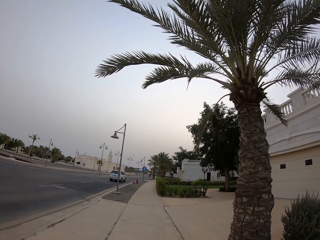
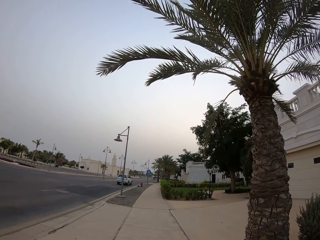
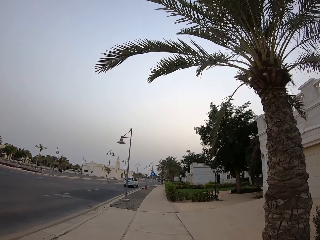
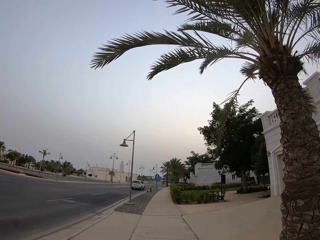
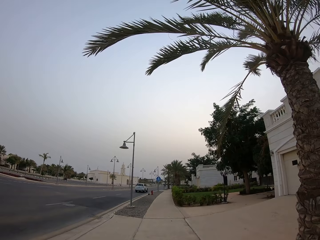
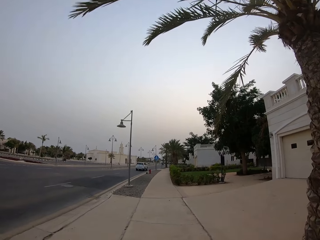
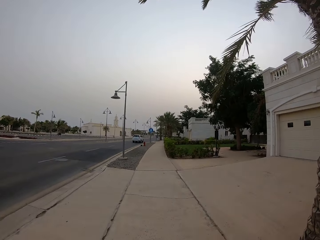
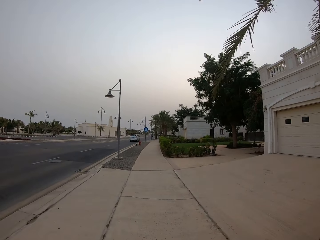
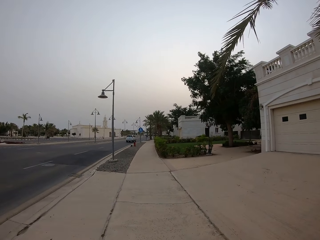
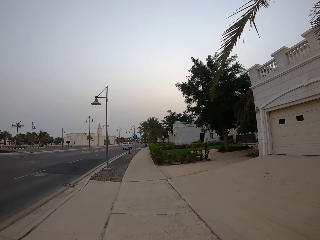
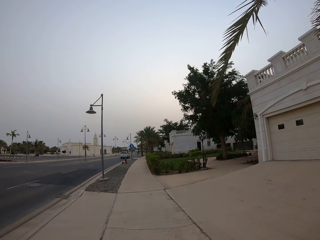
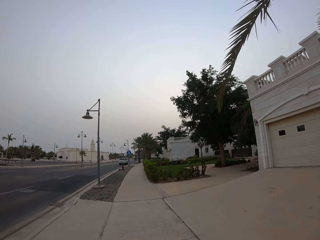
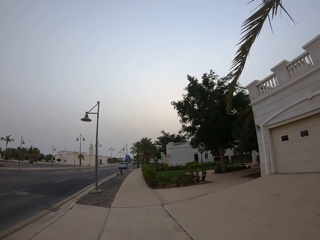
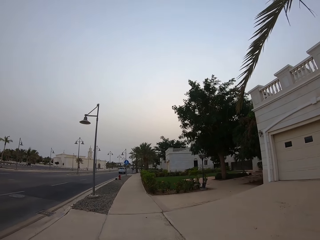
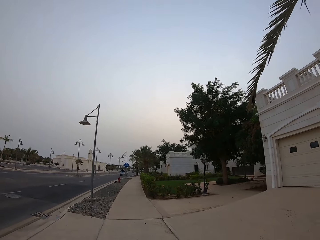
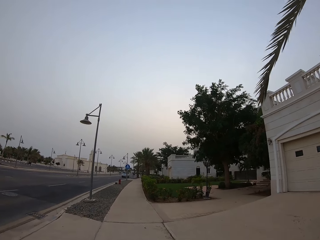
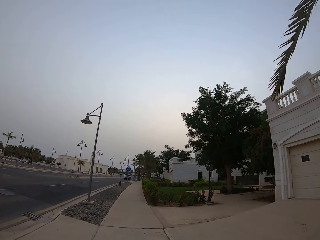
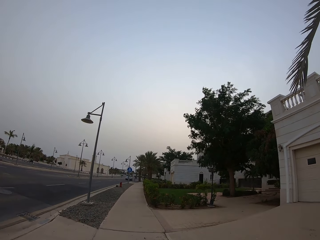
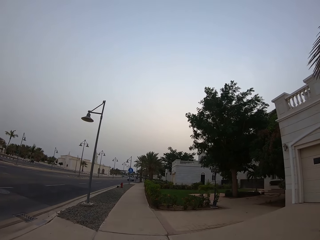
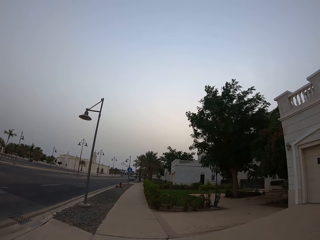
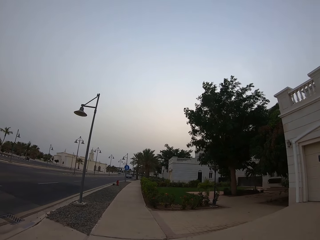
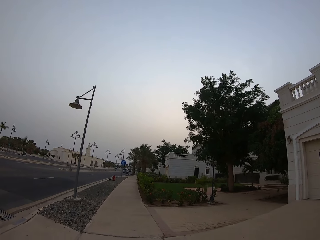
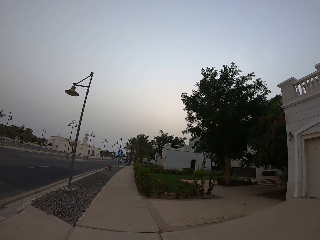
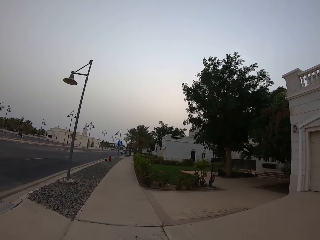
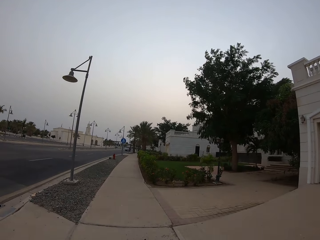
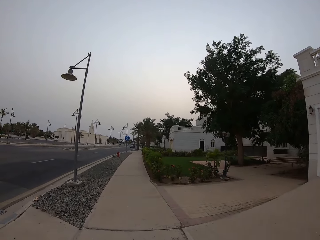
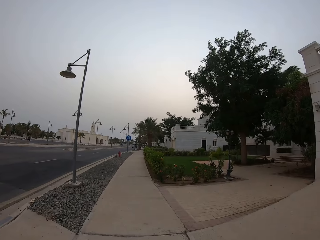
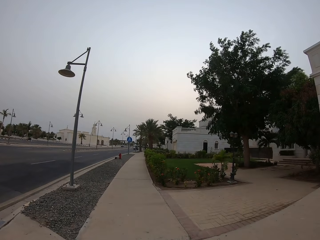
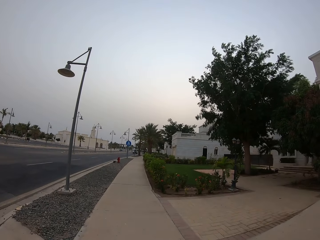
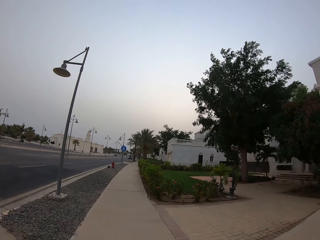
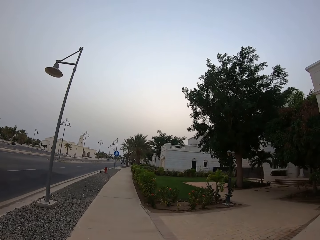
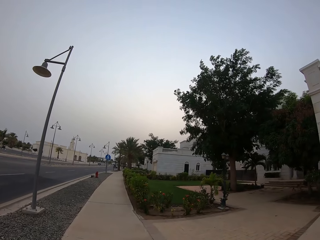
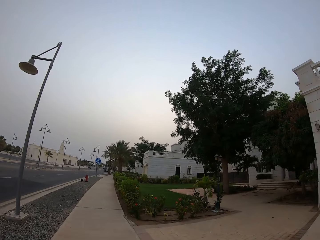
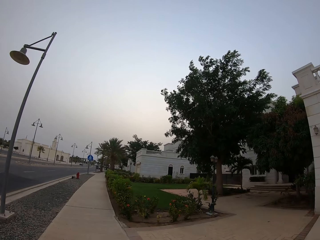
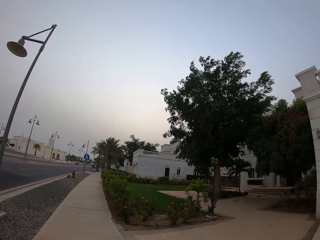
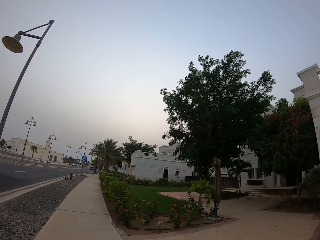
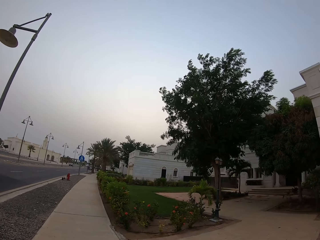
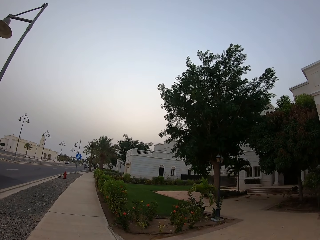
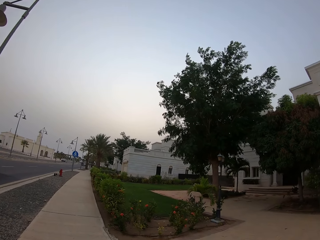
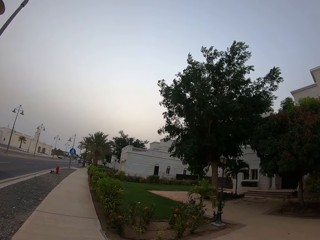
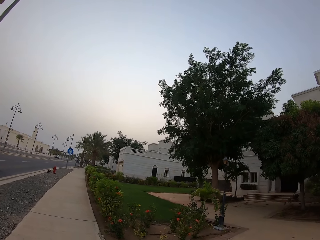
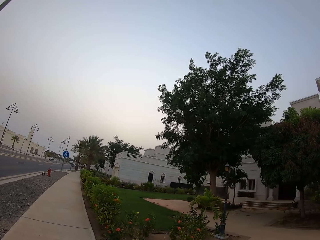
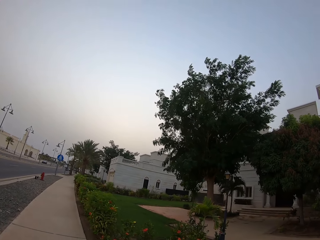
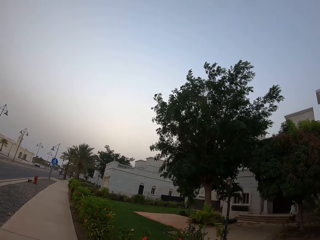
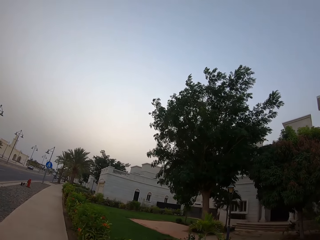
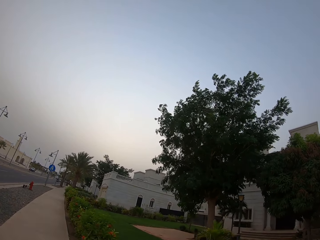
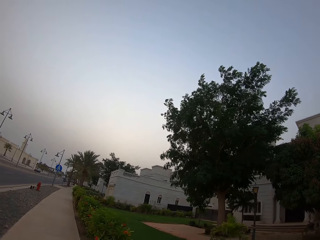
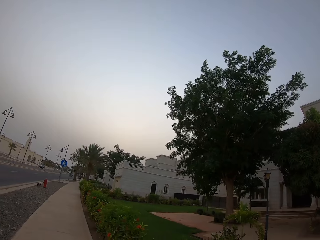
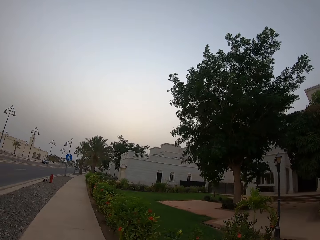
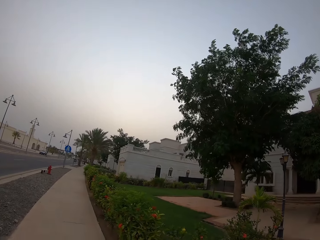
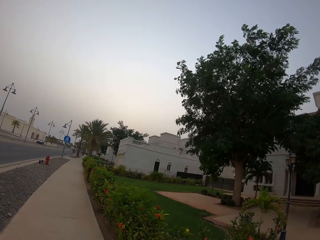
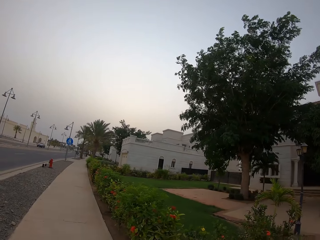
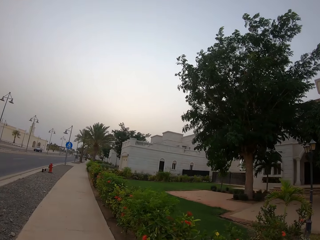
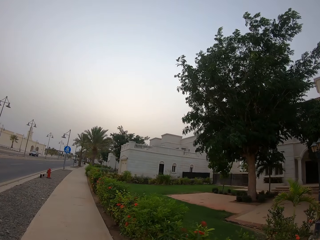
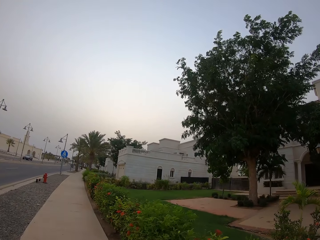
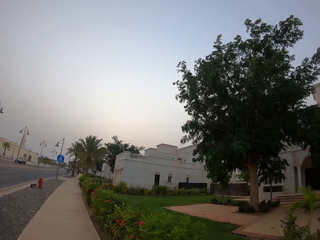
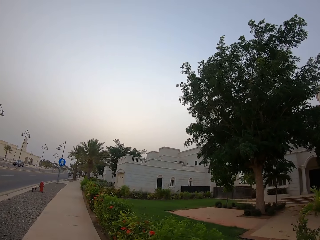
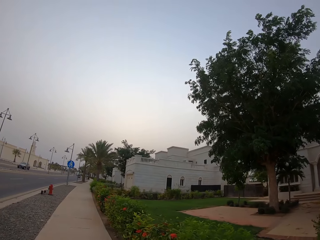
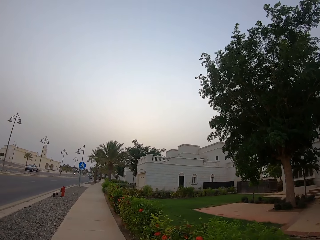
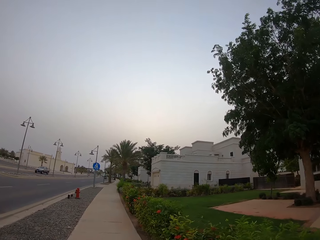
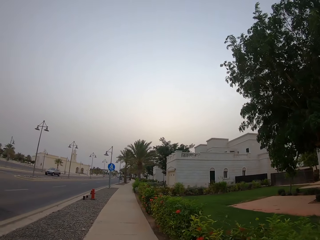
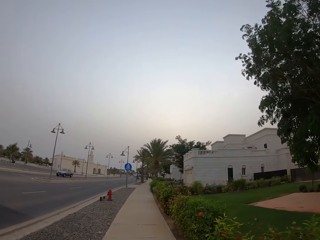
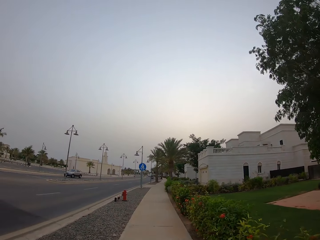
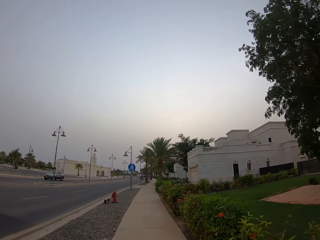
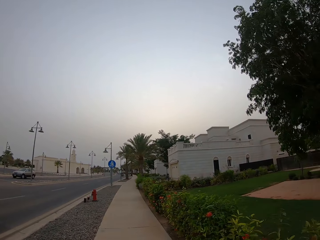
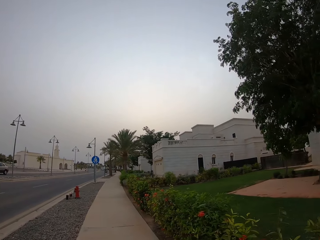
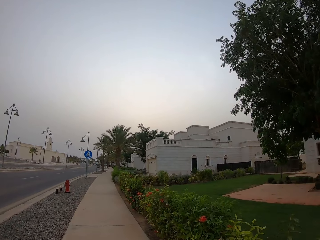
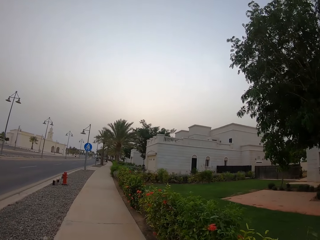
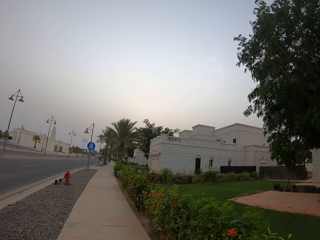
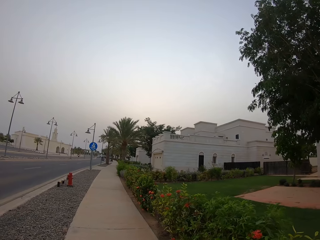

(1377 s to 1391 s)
The camera wearer looks at the plant.

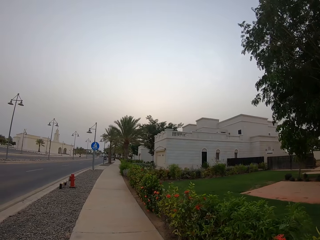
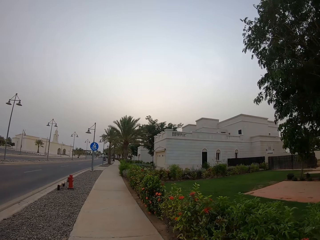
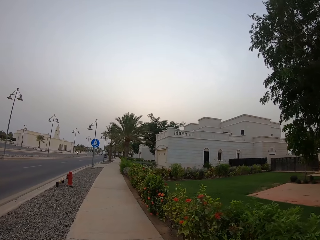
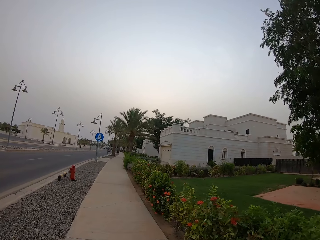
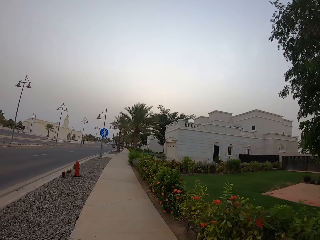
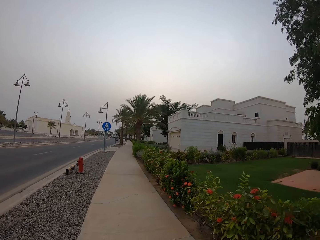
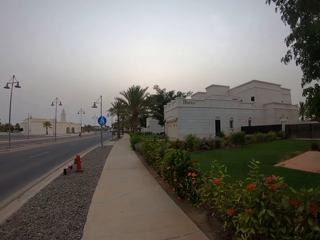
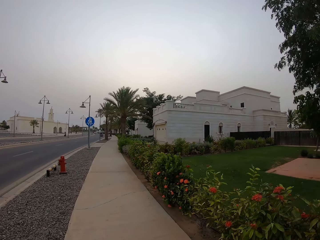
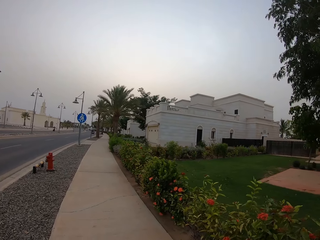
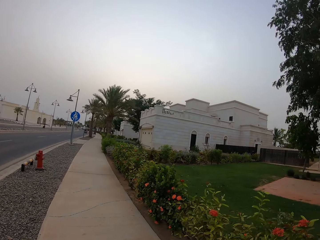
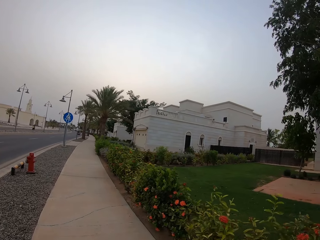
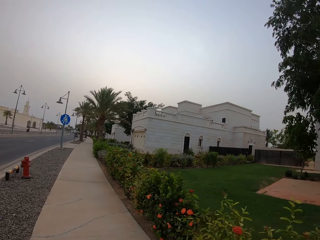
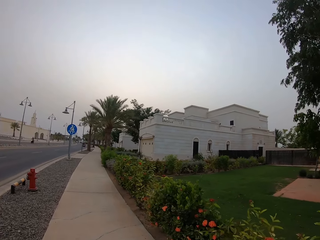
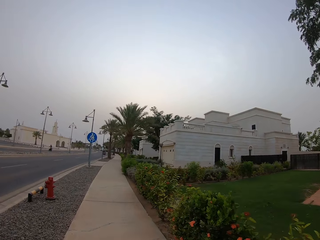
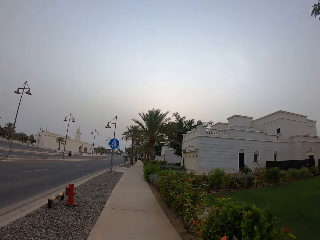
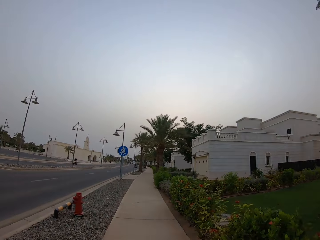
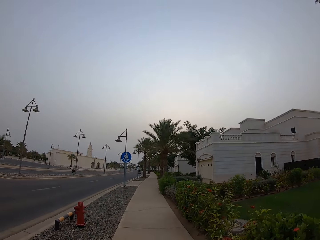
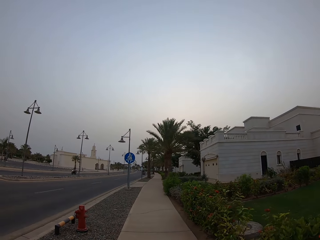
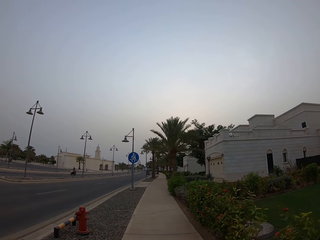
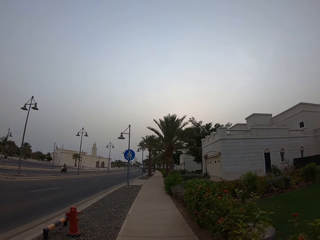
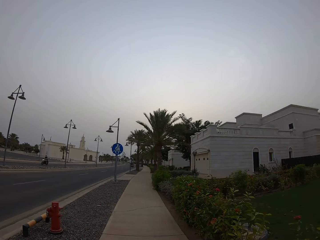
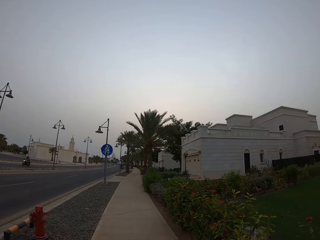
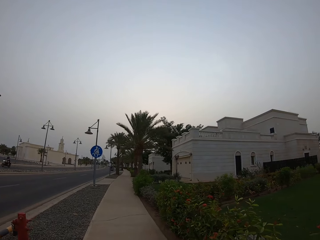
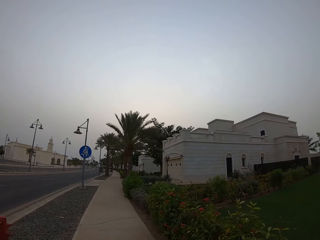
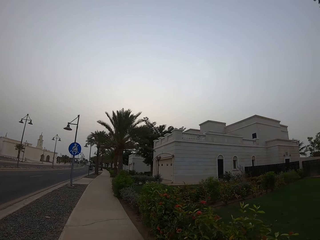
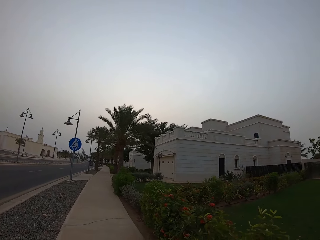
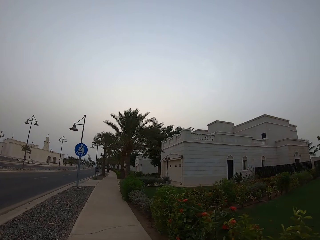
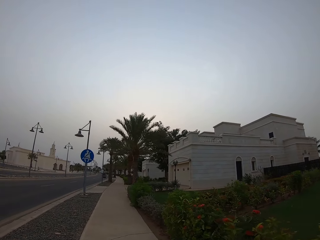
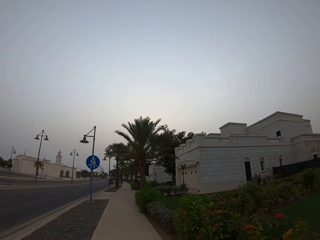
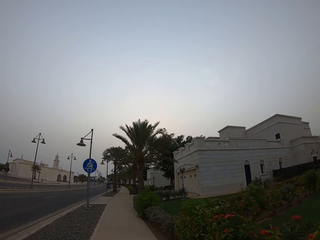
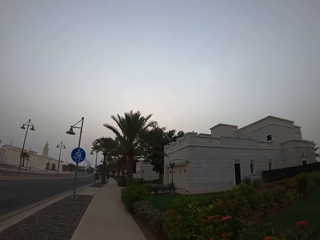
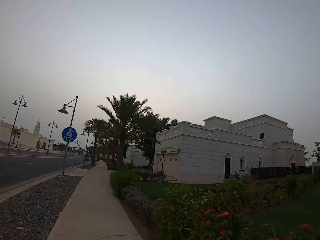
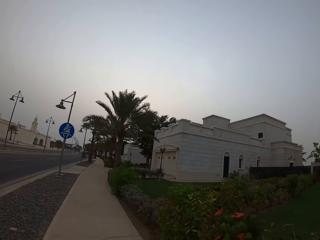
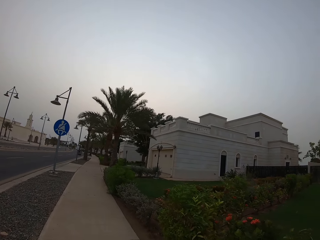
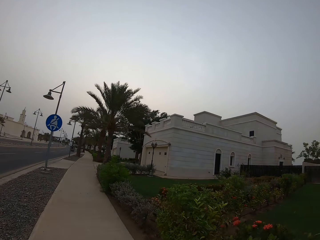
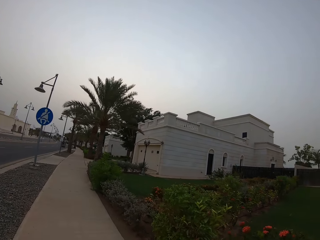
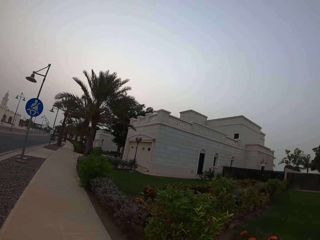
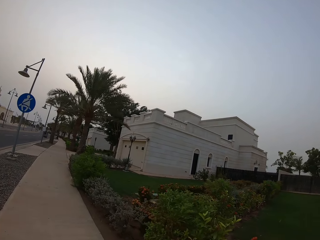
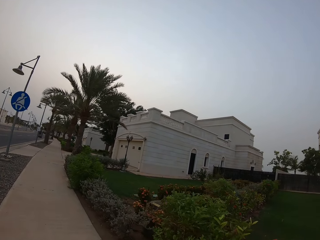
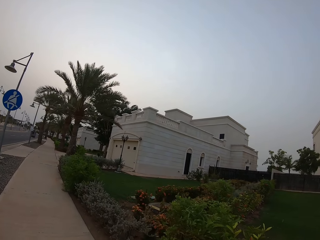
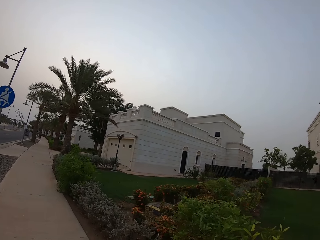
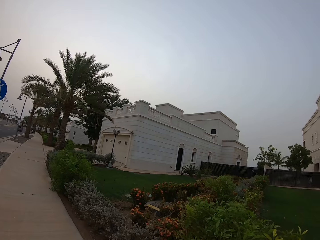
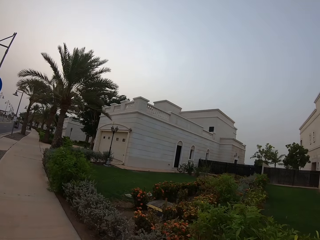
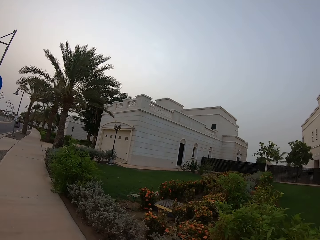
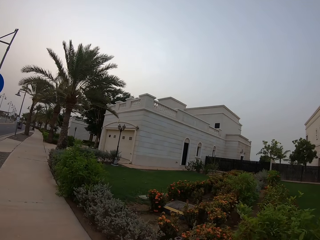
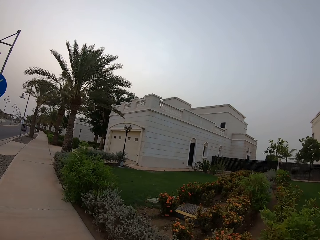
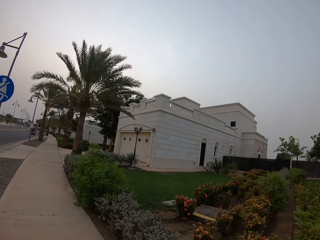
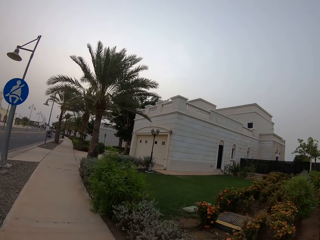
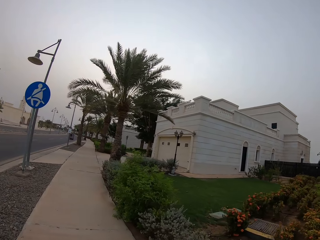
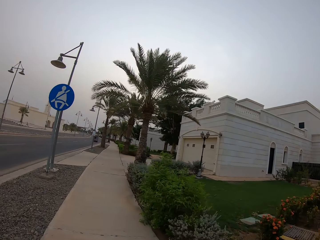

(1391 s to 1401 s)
The camera wearer looks at the traffic sign.
